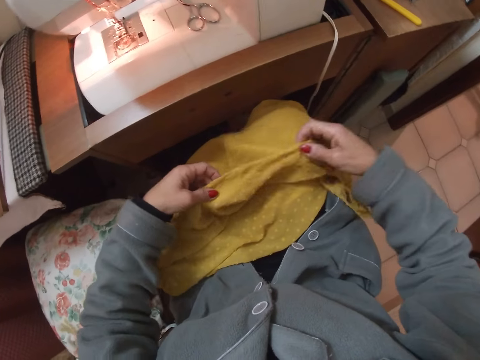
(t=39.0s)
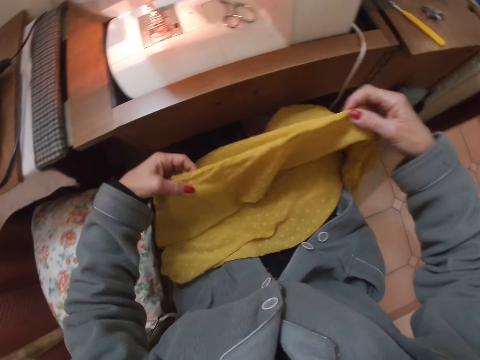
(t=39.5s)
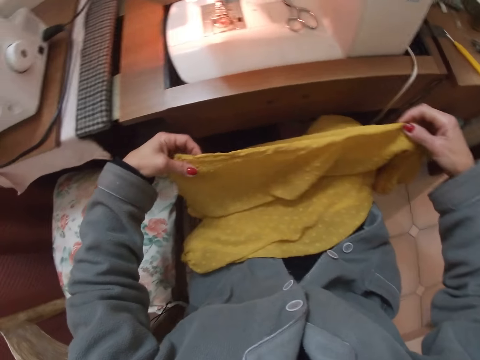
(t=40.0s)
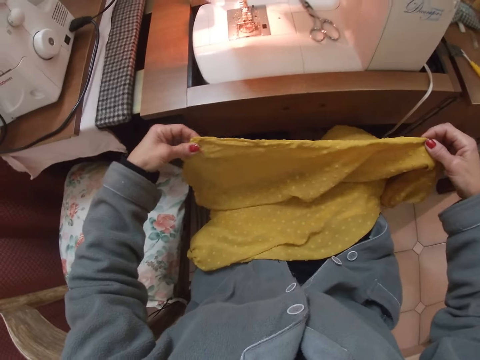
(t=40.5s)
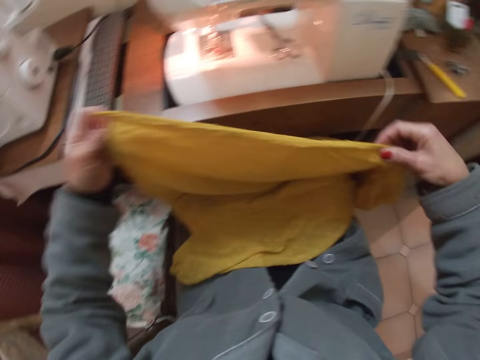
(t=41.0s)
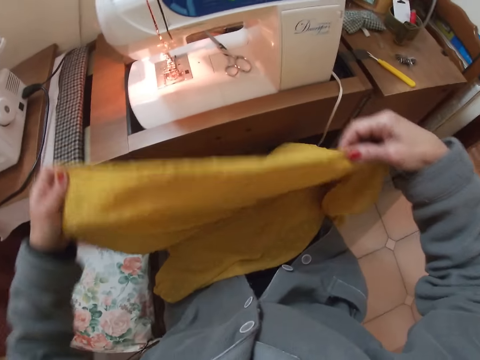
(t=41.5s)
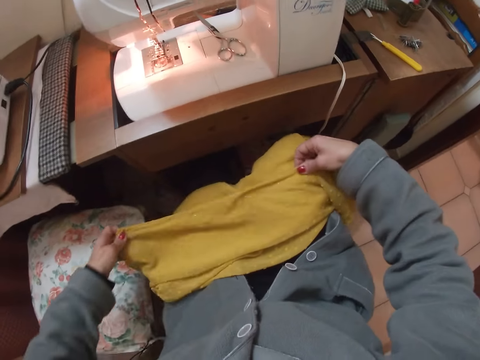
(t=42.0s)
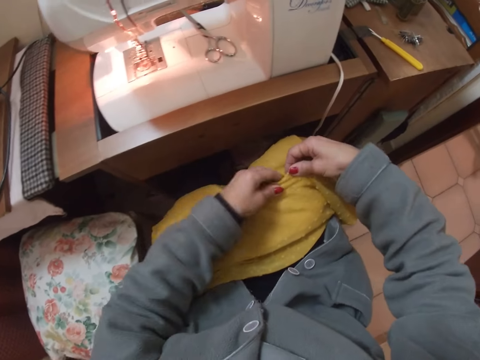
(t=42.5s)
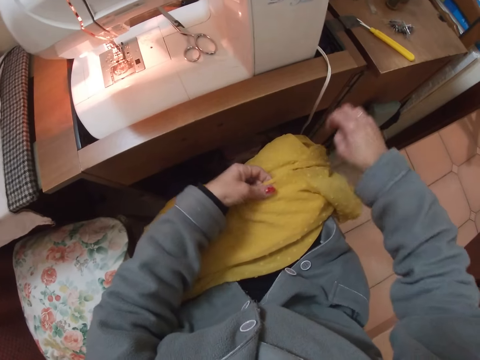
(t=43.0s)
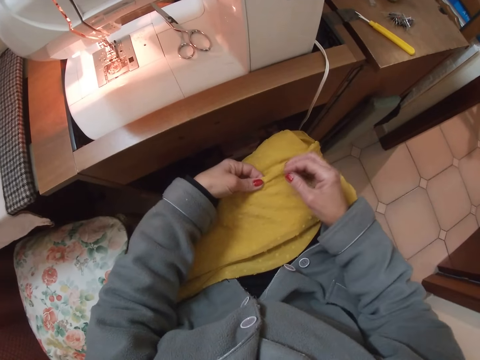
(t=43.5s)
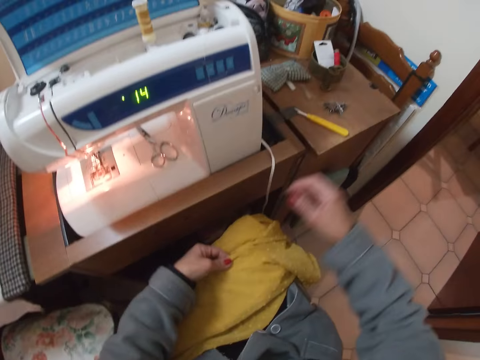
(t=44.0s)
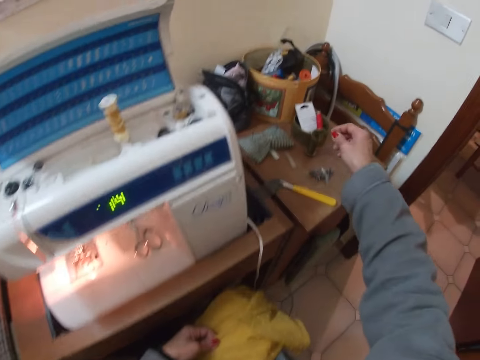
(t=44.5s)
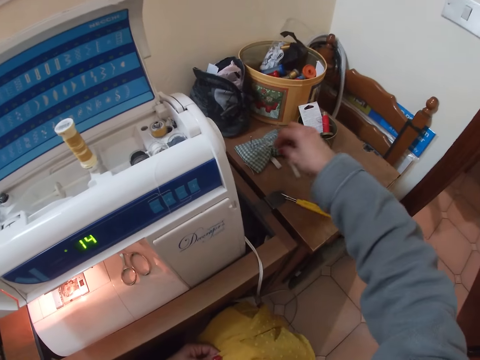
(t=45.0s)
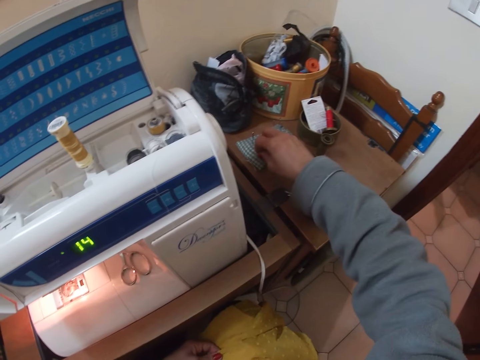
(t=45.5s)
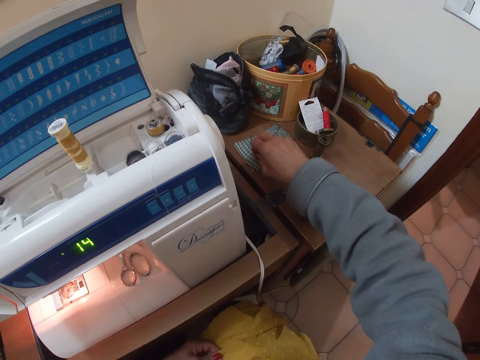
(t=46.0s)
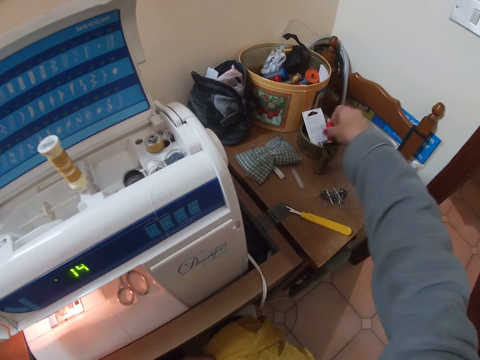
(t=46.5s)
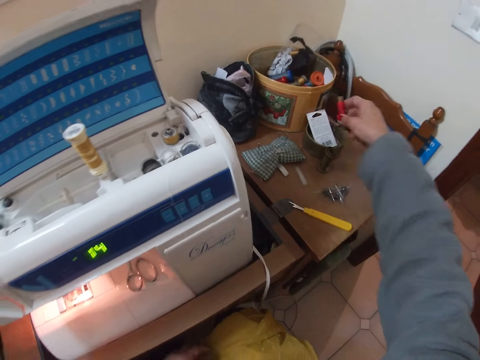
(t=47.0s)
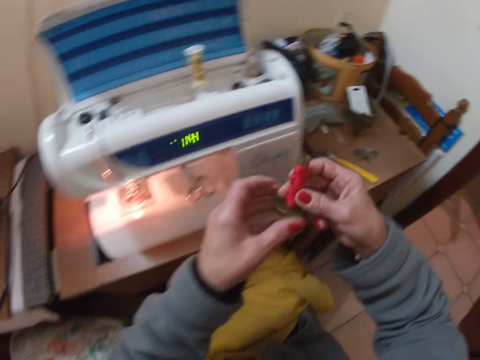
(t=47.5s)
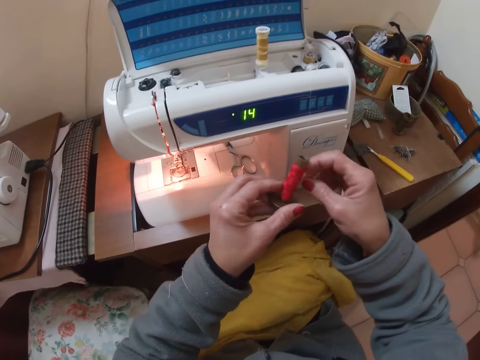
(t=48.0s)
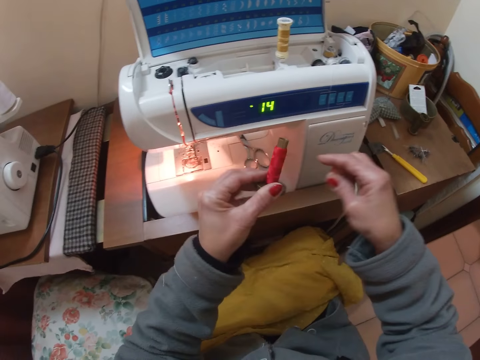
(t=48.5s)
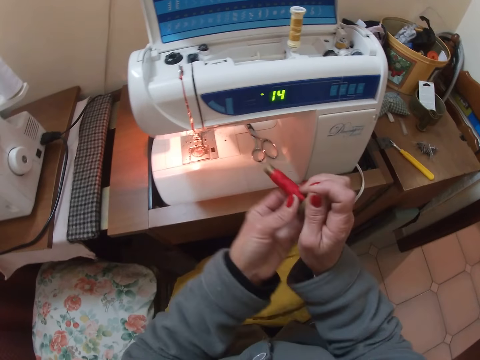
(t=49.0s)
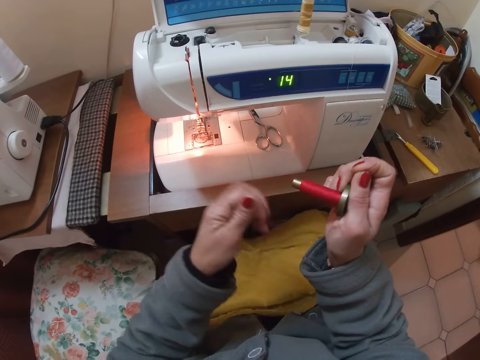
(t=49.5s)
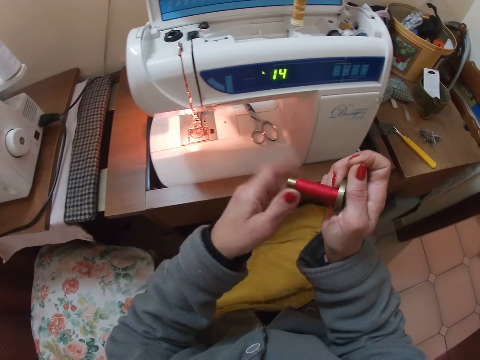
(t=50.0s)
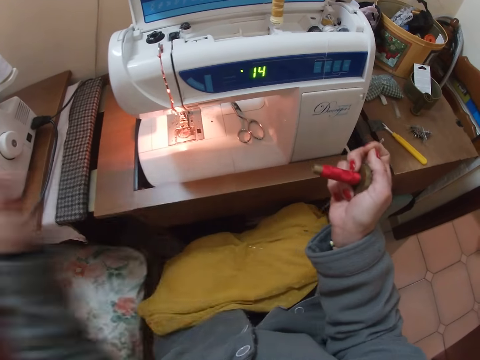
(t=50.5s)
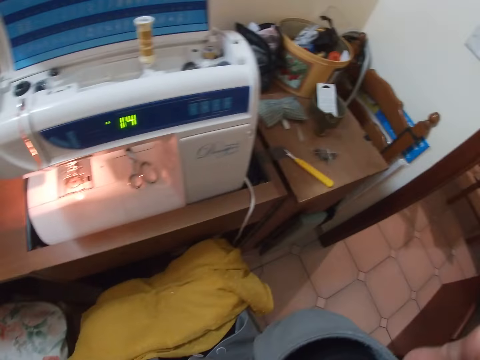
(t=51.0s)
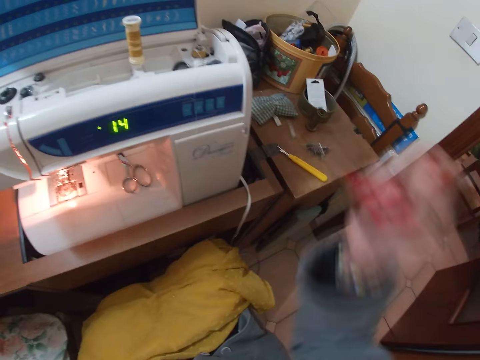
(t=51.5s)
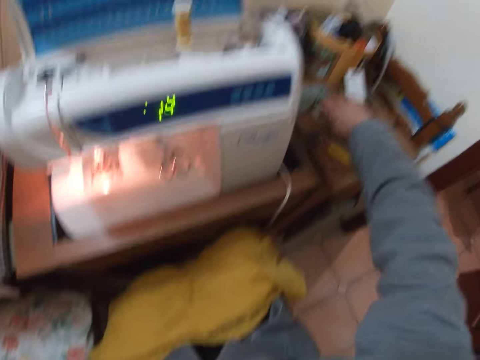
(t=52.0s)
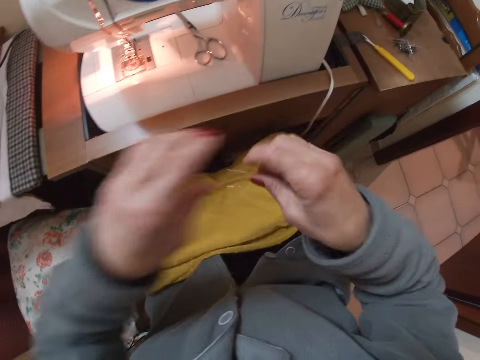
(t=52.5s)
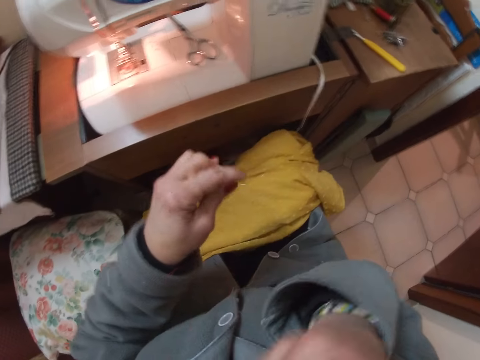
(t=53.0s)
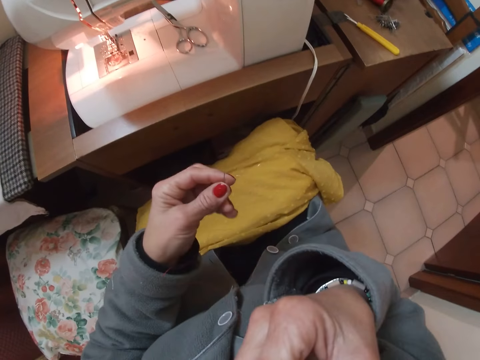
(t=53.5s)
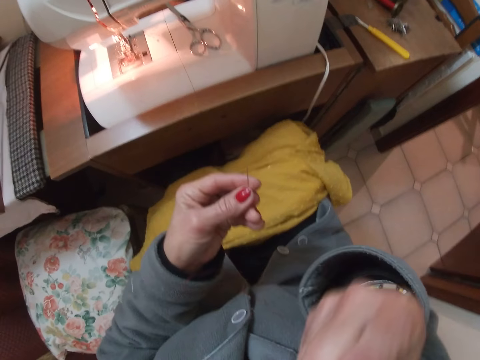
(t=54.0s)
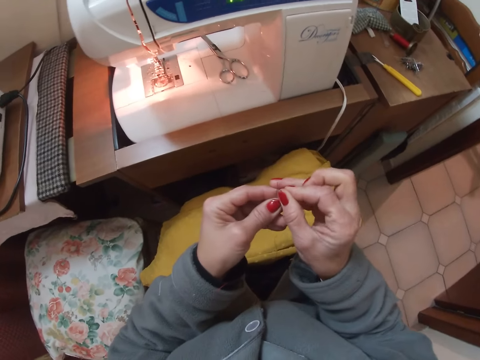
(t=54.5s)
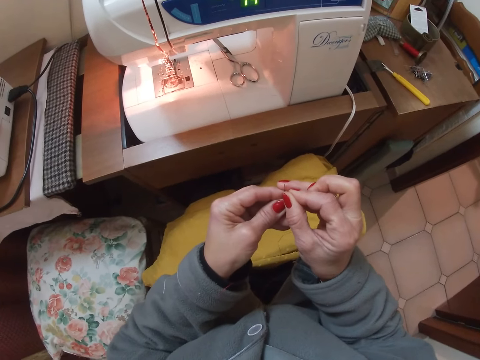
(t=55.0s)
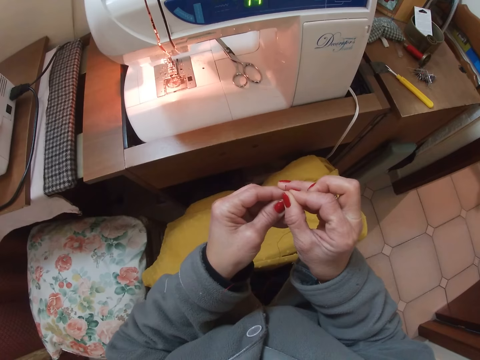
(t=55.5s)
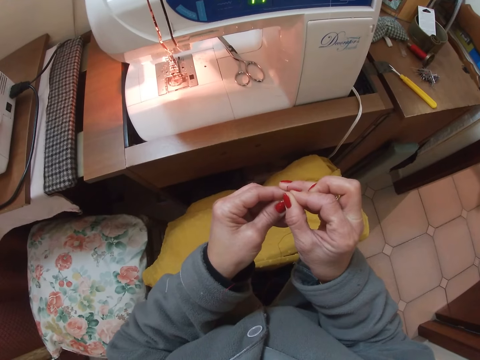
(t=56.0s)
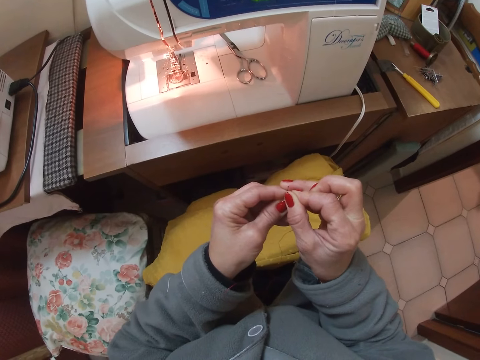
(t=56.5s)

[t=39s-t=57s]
The camera wearer checks out a side of the blouse. She takes a needle. She picks up a thread roll from a container on the table beside the machine. She rolls out thread from the thread roll. She lifts the thread. She holds the thread roll with her mouth. She puts the thread roll on the table. She picks up a sewing needle from the table. She holds the thread. She lifts the hand. She pulls out the thread from her mouth. She fixes the thread into the needle eye.

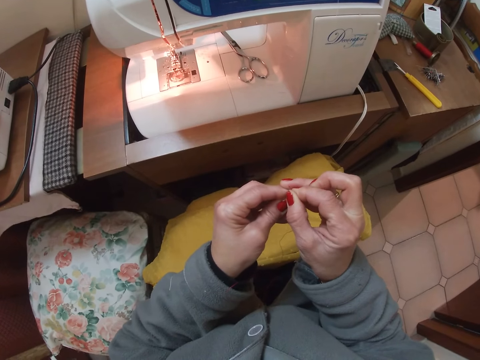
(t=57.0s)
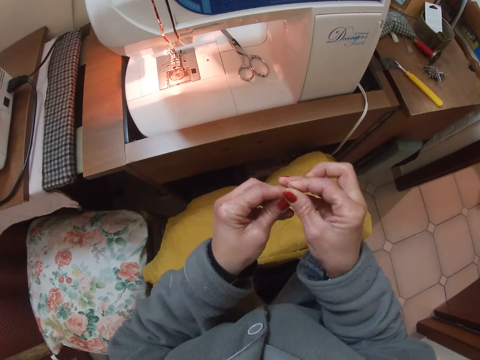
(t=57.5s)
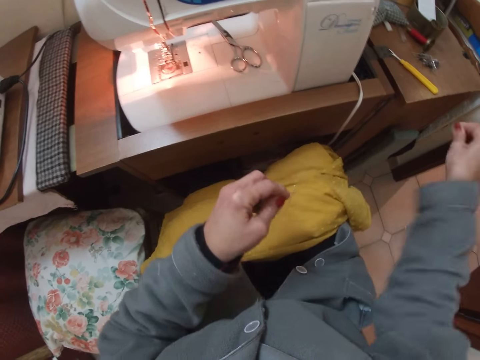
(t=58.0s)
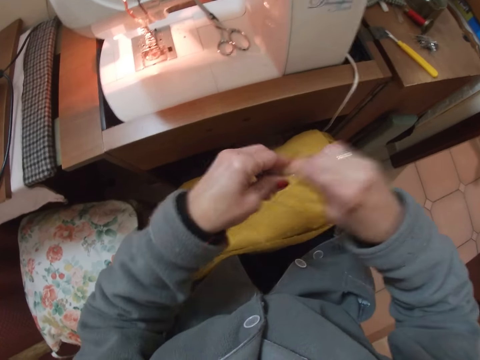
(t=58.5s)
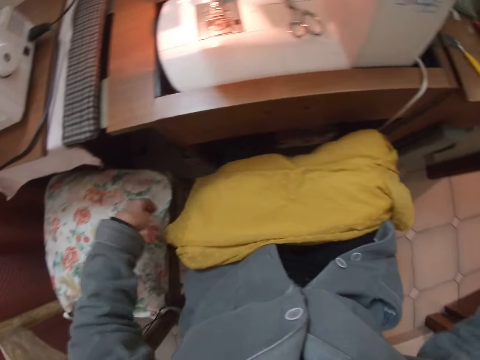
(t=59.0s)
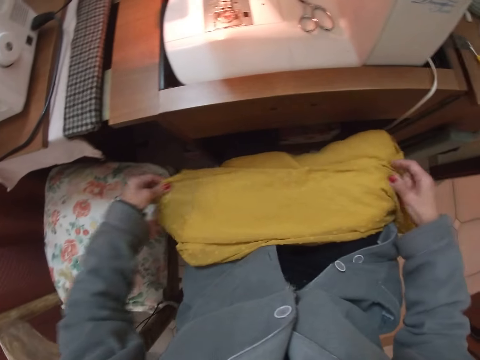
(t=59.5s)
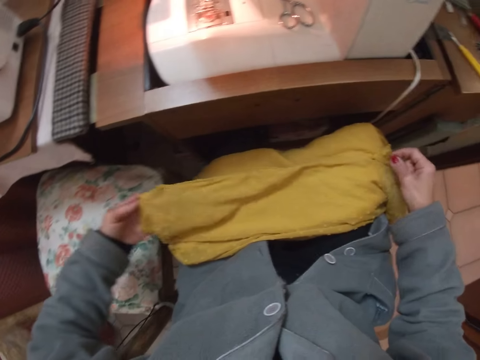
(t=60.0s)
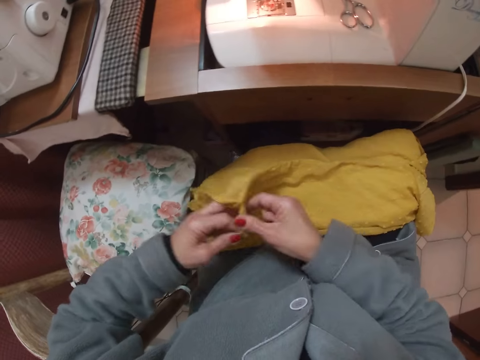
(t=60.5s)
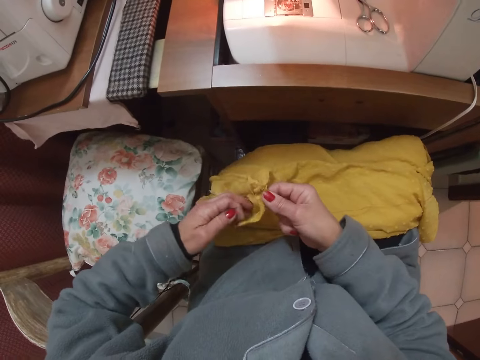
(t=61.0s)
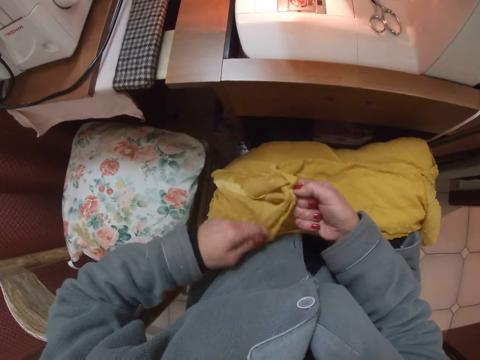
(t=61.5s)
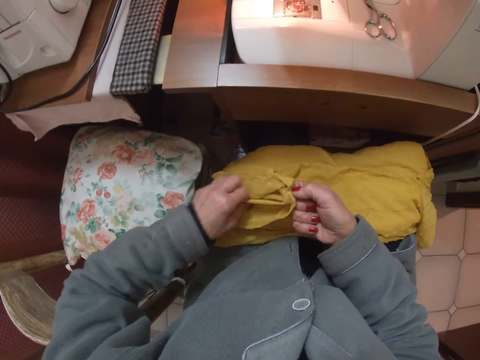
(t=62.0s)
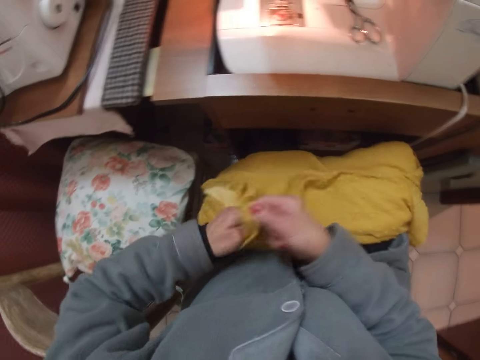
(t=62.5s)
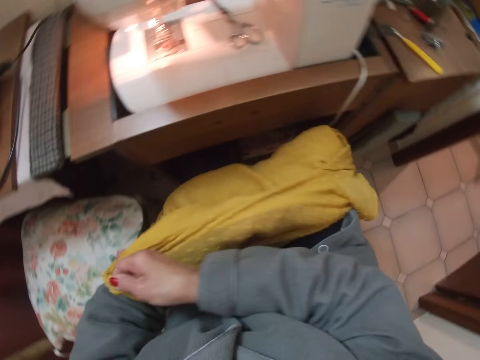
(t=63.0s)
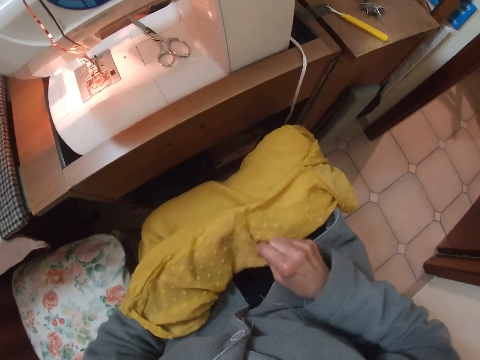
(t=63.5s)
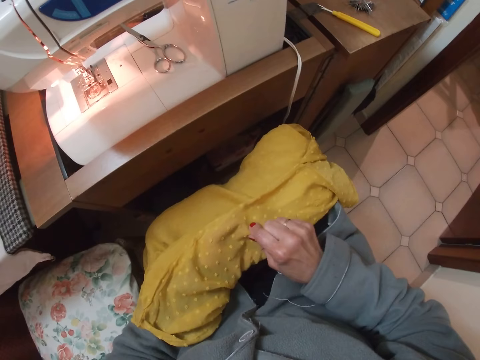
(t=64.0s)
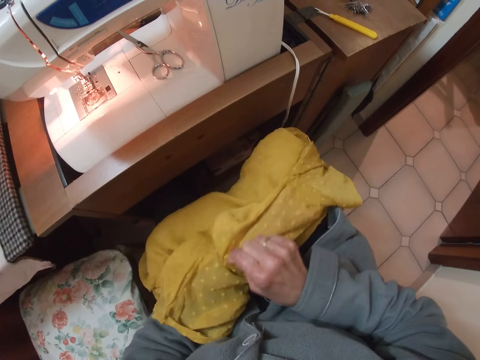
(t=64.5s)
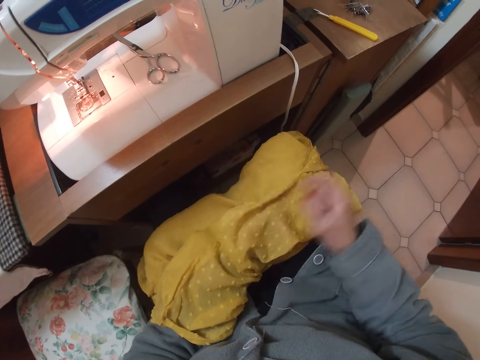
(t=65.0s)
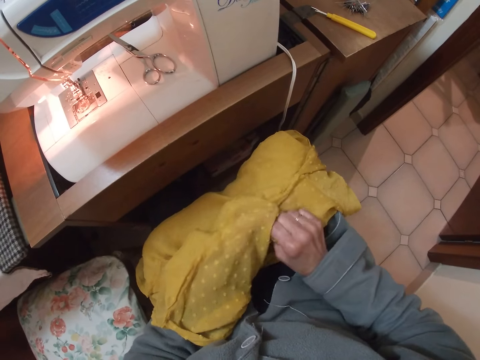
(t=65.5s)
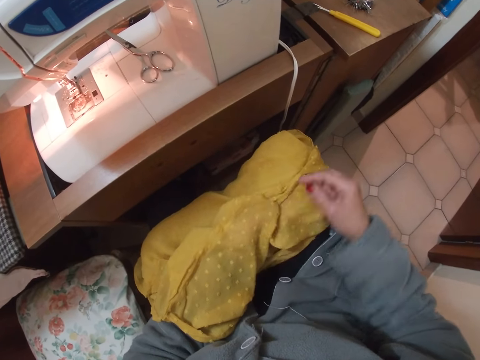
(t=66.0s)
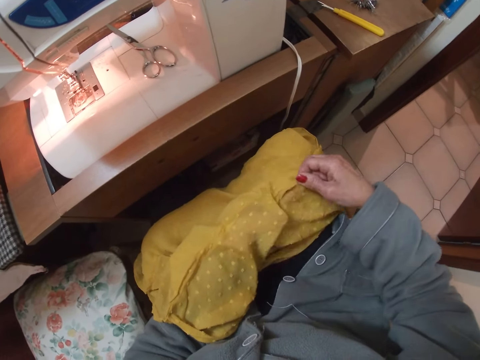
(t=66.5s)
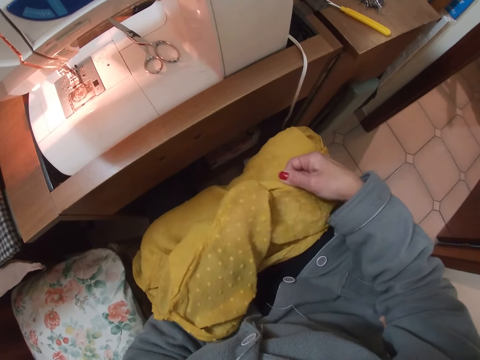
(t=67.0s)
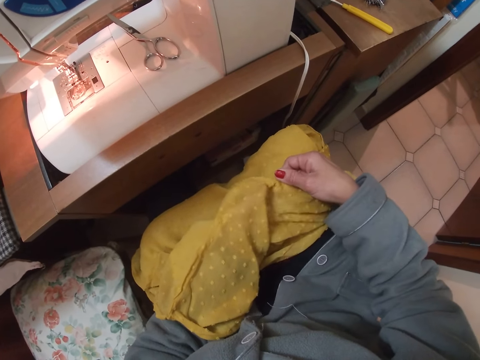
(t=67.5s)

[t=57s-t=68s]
The camera wearer takes the blouse. She puts a hand in the blouse. She holds a side of the cloth from inside with her left hand.
